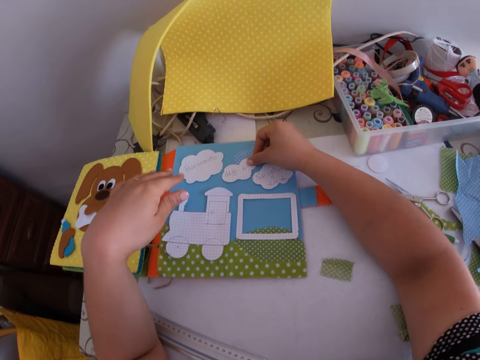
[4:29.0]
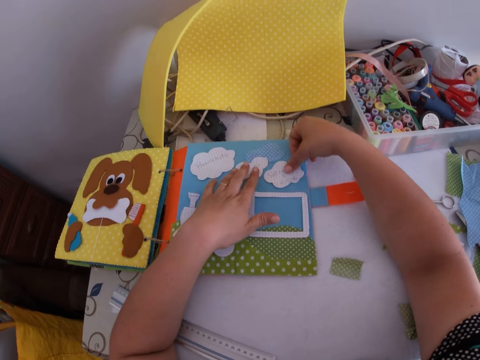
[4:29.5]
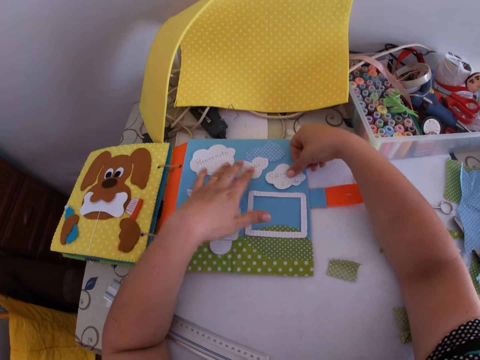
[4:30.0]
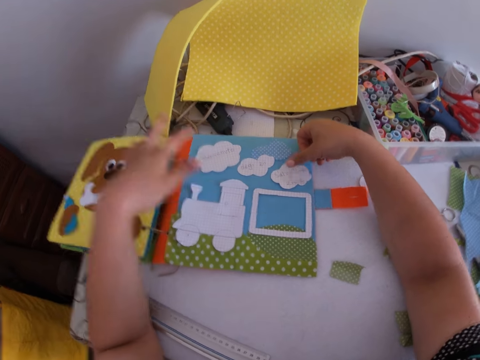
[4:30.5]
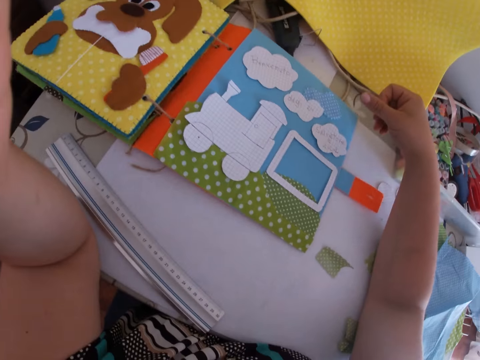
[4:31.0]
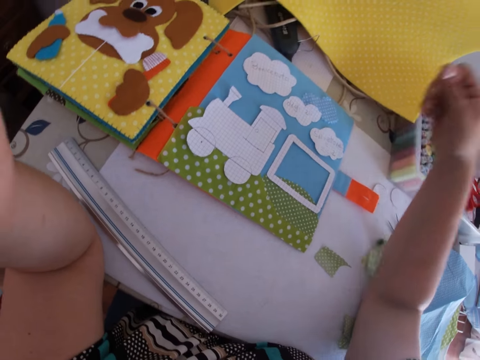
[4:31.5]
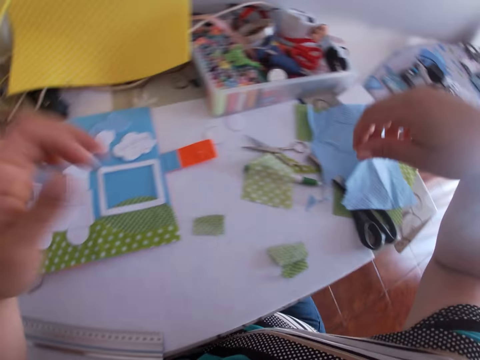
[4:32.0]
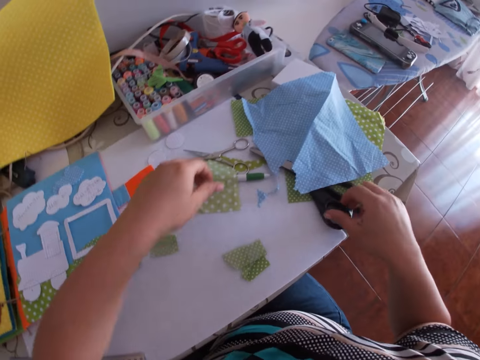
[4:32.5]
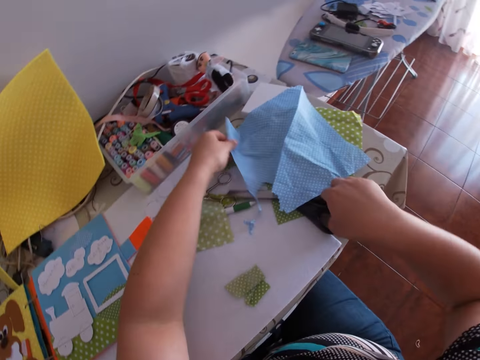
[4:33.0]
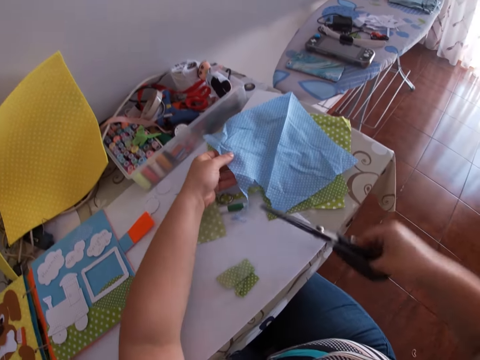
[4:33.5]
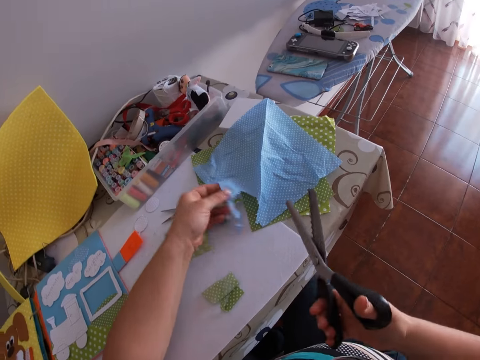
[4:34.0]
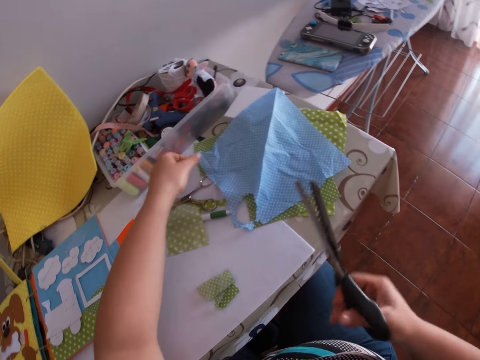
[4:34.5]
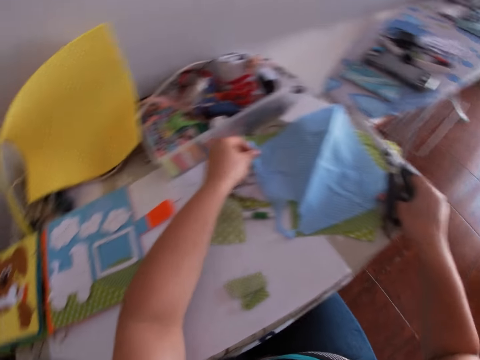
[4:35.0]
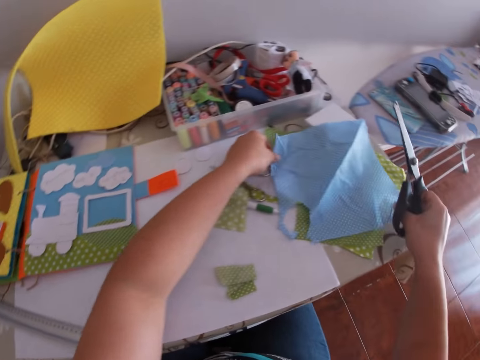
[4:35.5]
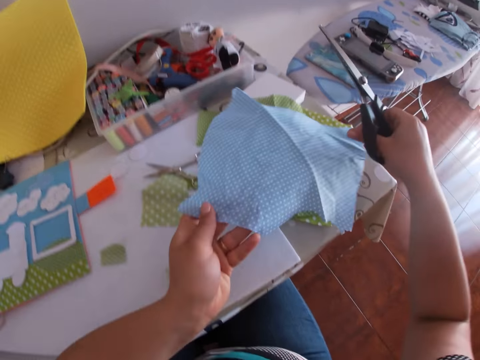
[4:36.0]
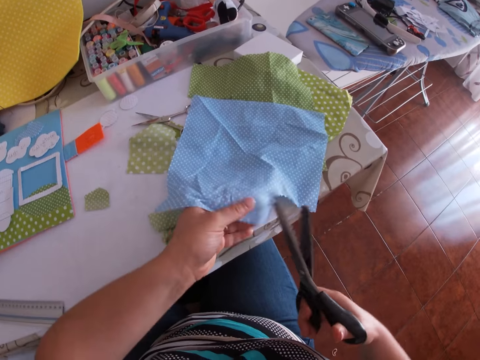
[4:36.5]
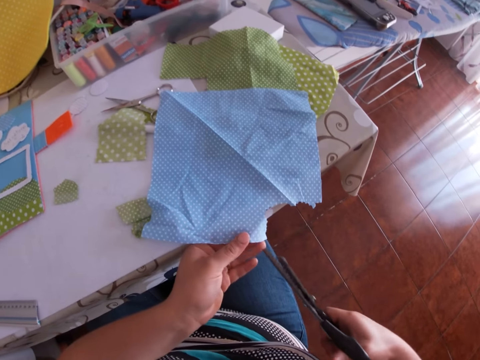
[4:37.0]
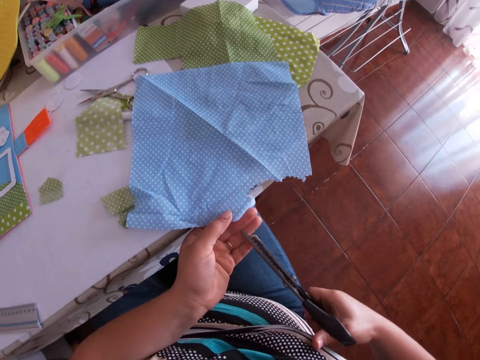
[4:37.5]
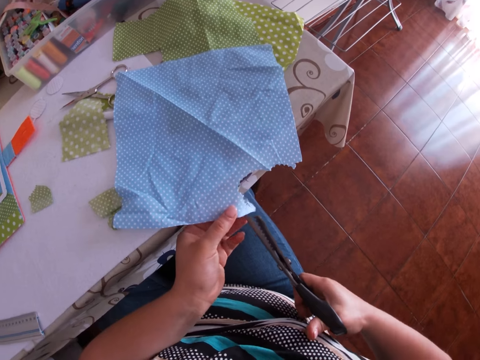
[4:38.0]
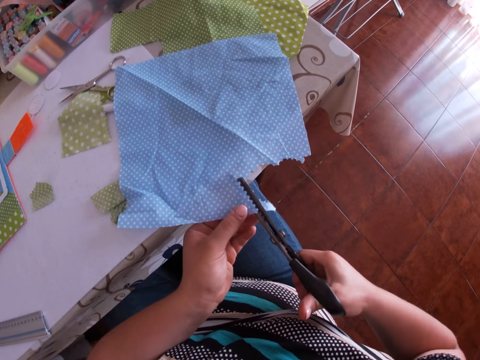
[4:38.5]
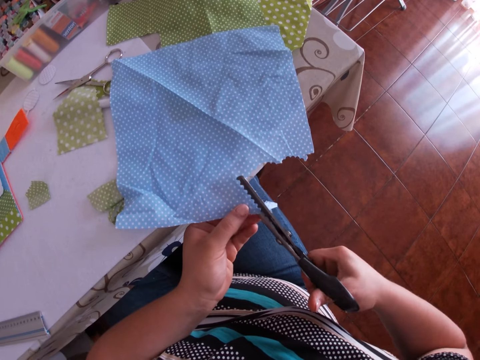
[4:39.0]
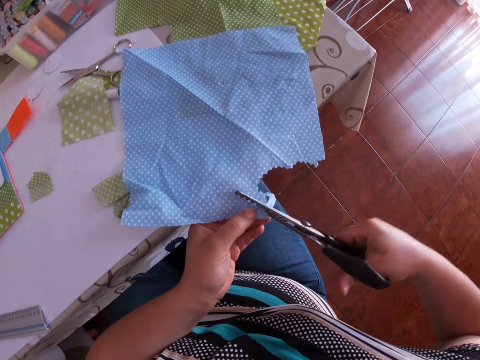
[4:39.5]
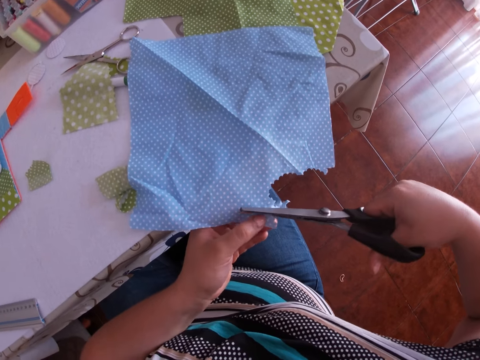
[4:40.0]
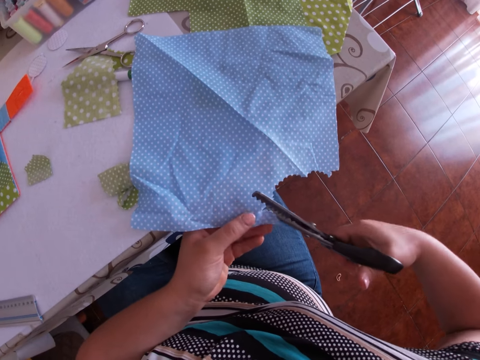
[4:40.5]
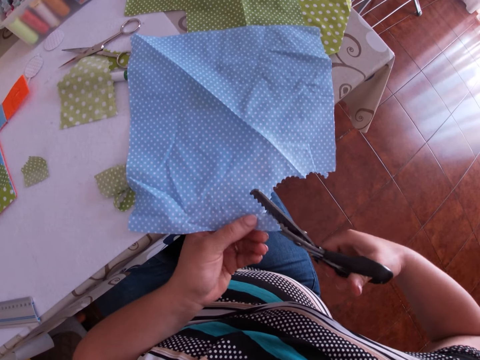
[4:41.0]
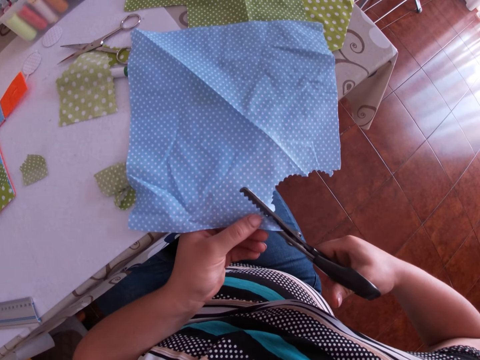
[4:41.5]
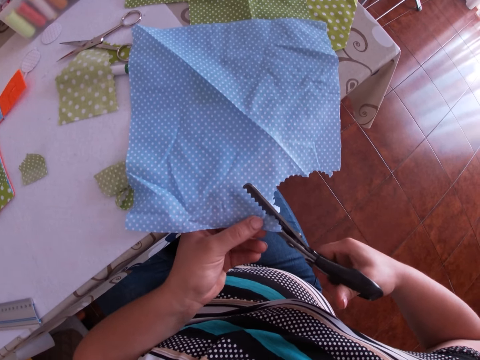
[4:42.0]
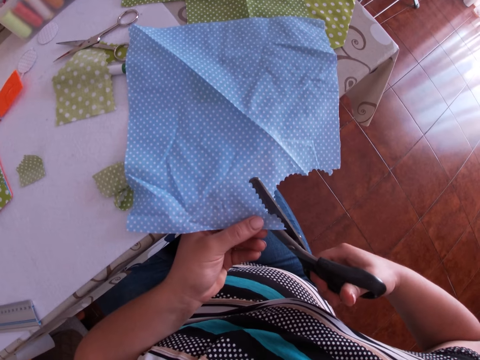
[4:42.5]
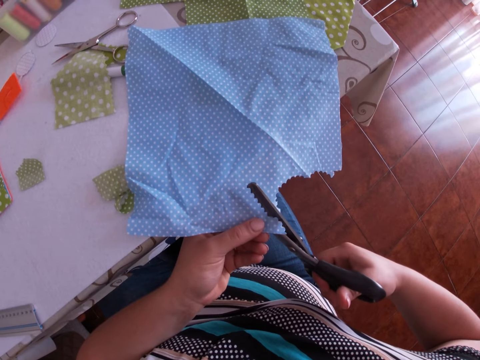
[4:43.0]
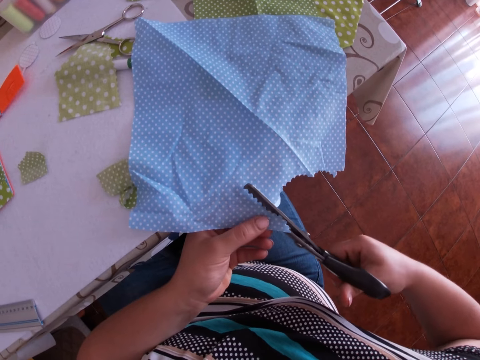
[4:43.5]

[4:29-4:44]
The camera wearer moves his hand. He touches his face with his left hand. He picks up the second scissors, the pinking scissors, on the table with his right hand. He holds the blue cloth with his left hand. He adjusts the blue cloth with his hands. He cuts the blue cloth with the second scissors in his right hand.

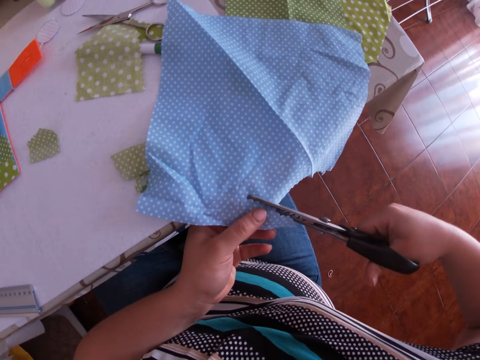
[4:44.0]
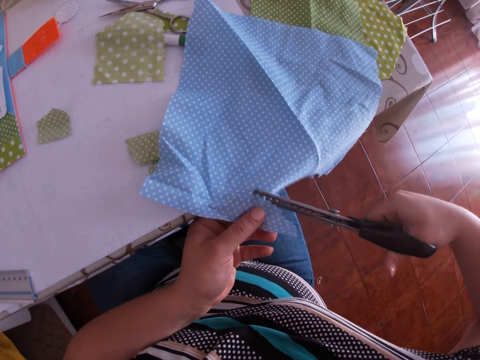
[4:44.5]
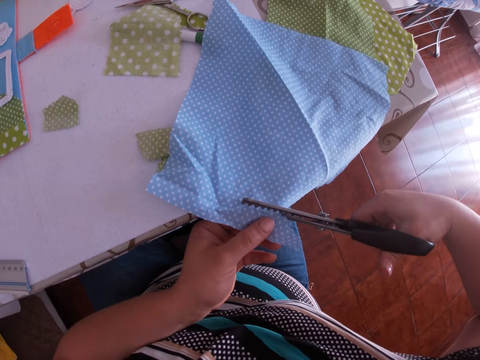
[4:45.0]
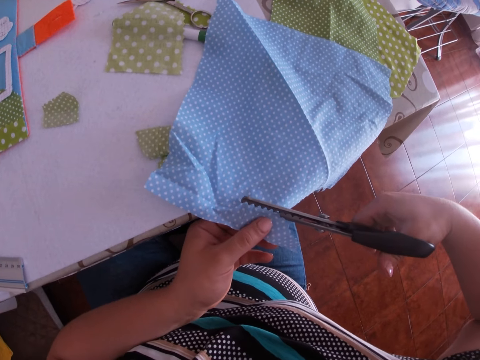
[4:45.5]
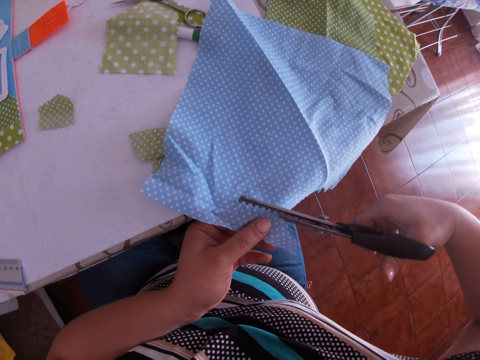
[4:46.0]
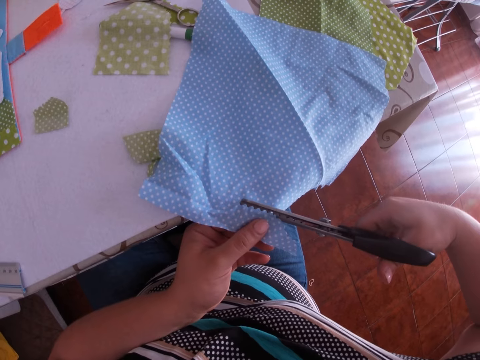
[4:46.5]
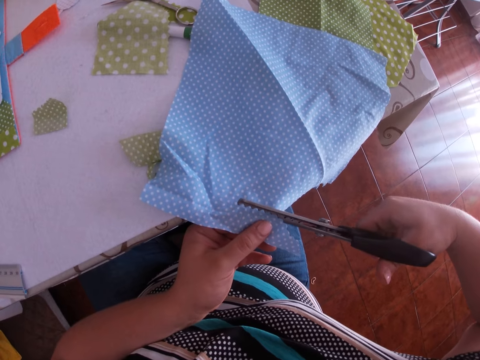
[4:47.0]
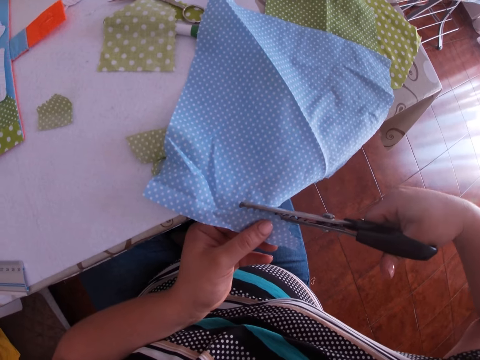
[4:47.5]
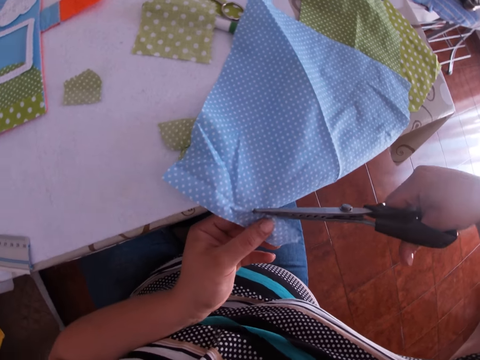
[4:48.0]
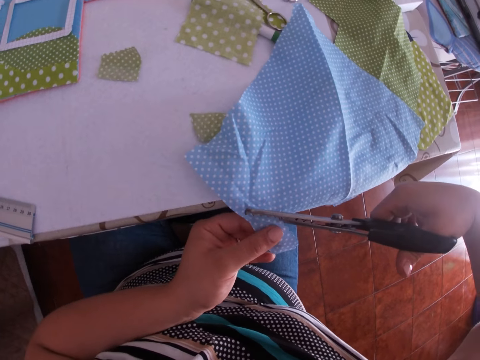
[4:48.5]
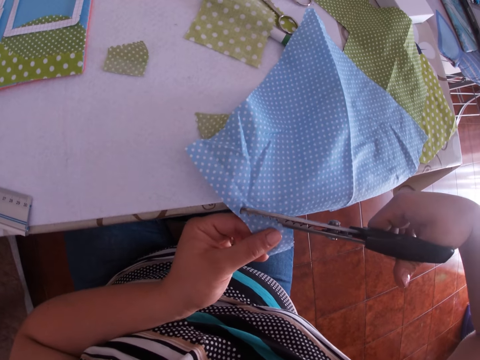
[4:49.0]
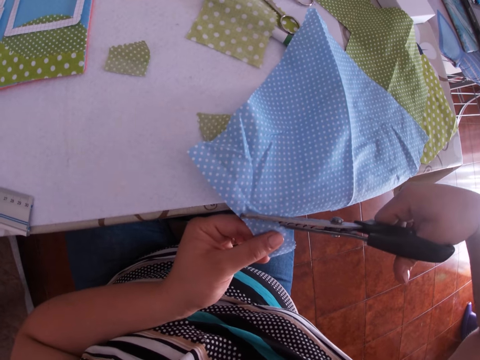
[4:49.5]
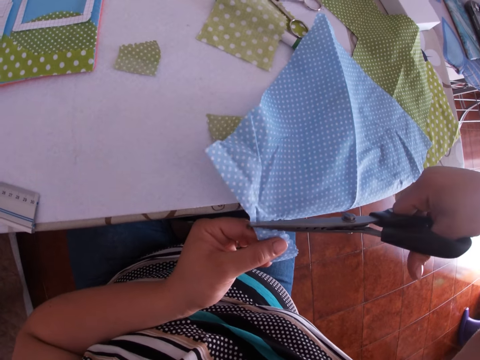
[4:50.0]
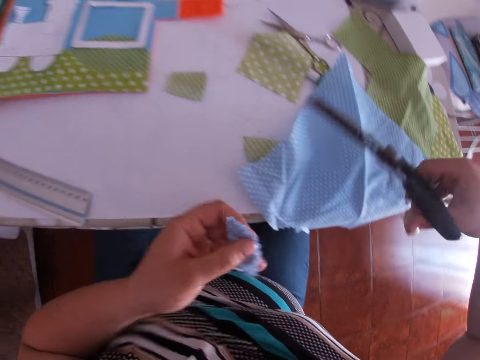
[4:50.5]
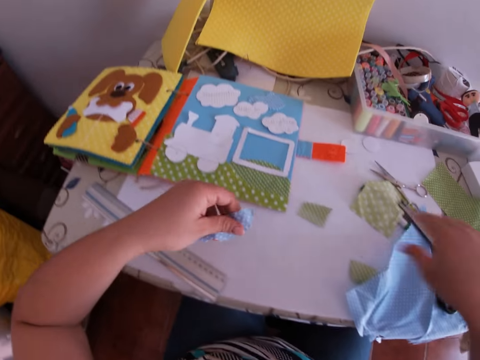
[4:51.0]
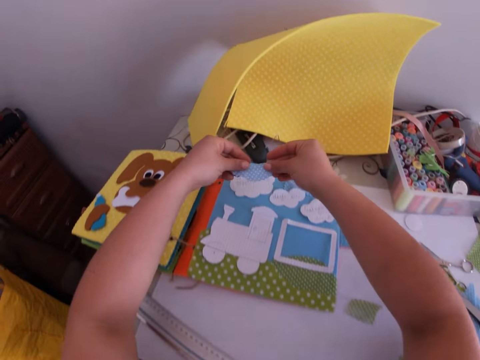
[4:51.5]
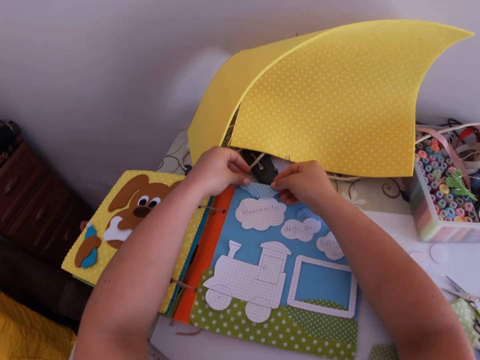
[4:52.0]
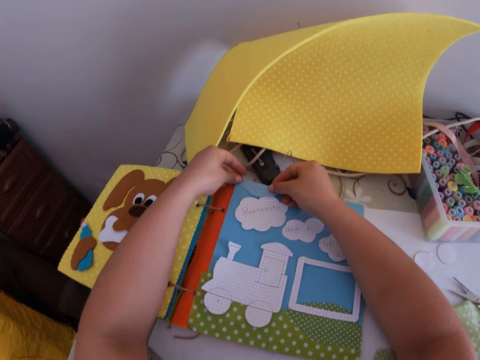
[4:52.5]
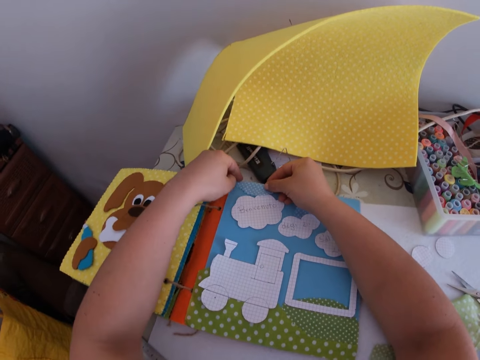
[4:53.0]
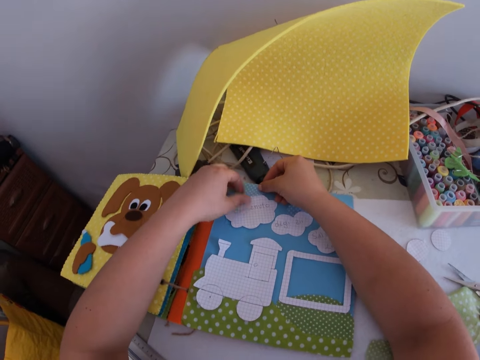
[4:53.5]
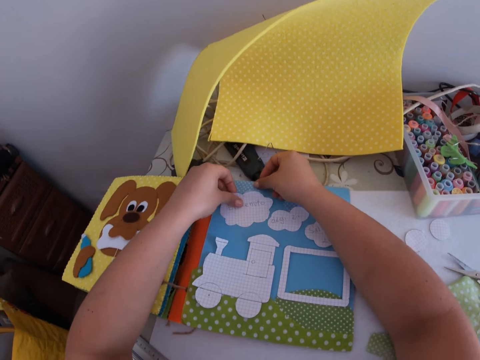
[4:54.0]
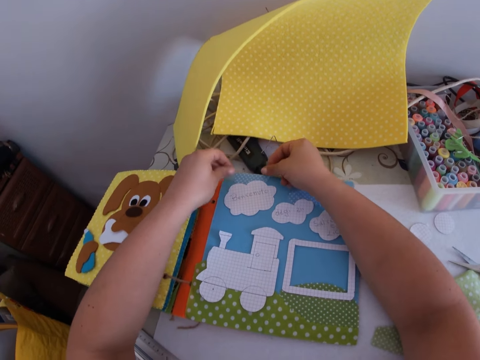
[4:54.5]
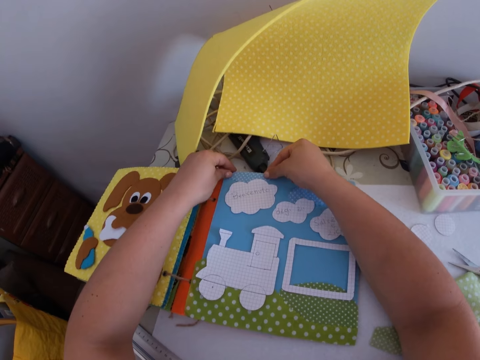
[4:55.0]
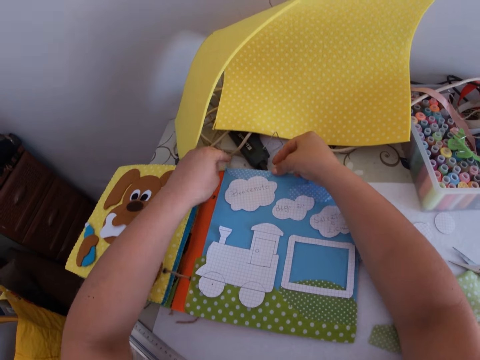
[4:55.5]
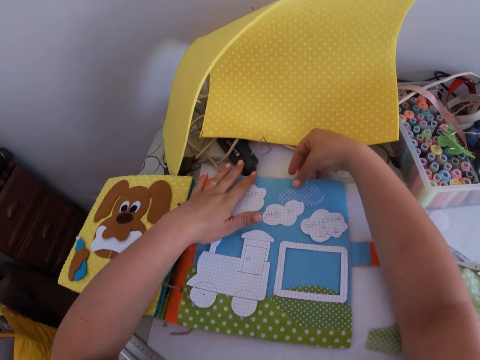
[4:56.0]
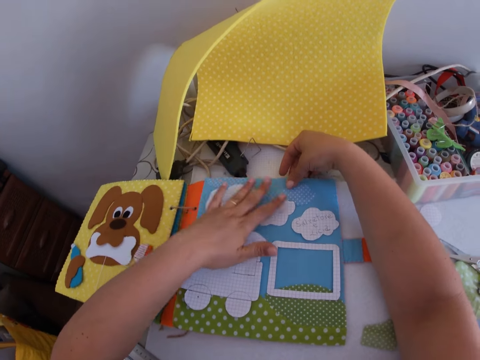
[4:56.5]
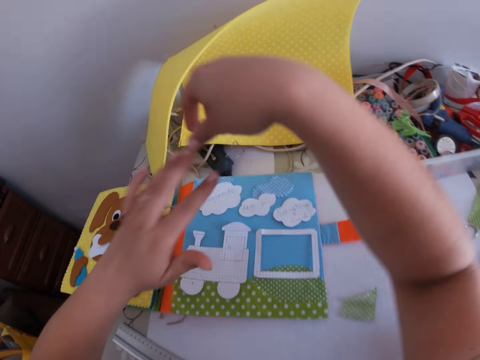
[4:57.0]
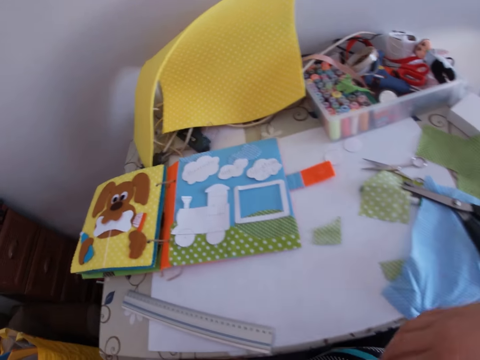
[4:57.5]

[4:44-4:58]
The camera wearer places the scissors on the table. They place a cut piece of decorative paper or fabric on the art book or file. They place another piece of paper on the cut piece of decorative paper. They touch the art book.
